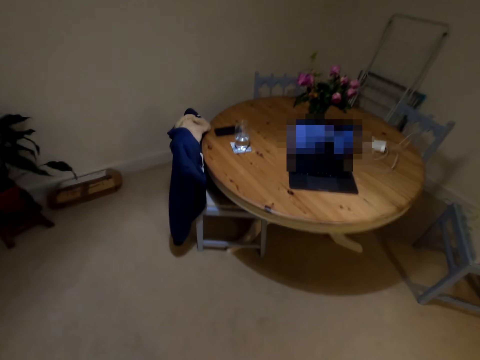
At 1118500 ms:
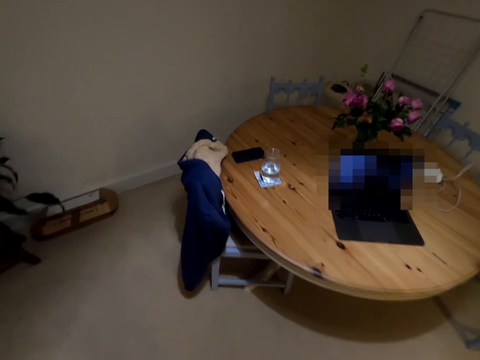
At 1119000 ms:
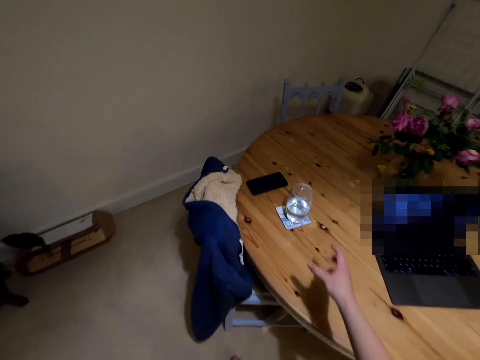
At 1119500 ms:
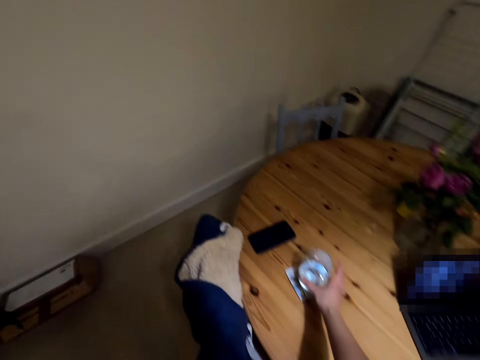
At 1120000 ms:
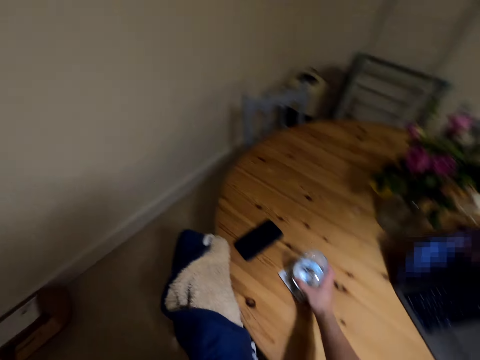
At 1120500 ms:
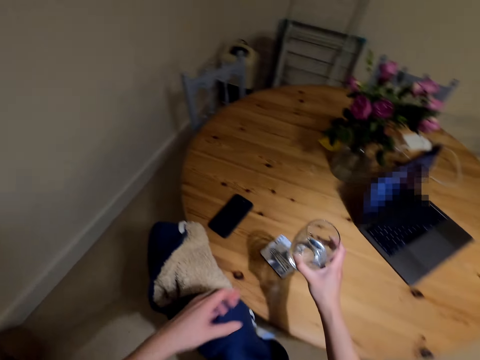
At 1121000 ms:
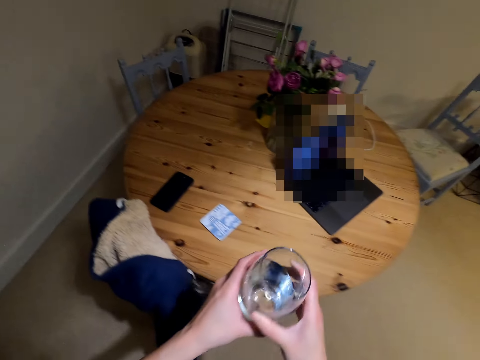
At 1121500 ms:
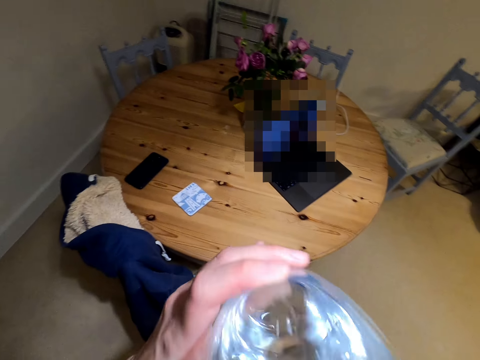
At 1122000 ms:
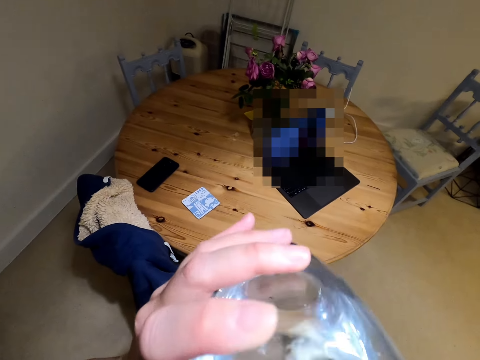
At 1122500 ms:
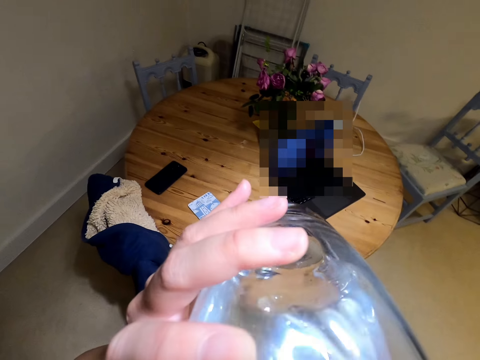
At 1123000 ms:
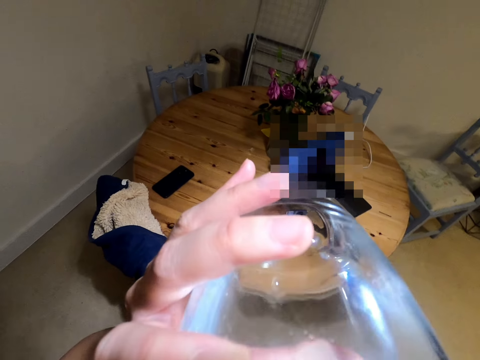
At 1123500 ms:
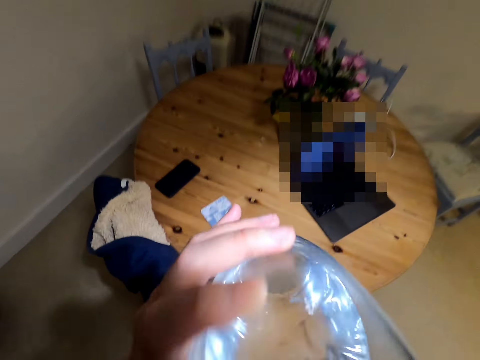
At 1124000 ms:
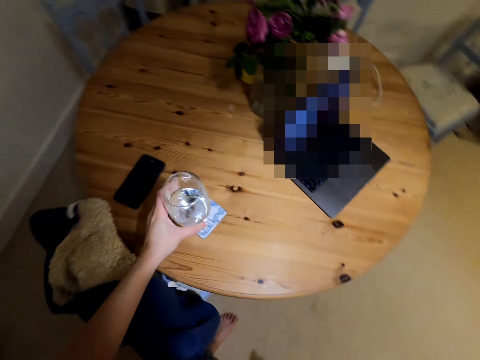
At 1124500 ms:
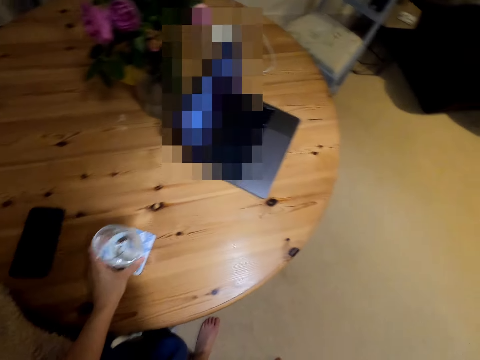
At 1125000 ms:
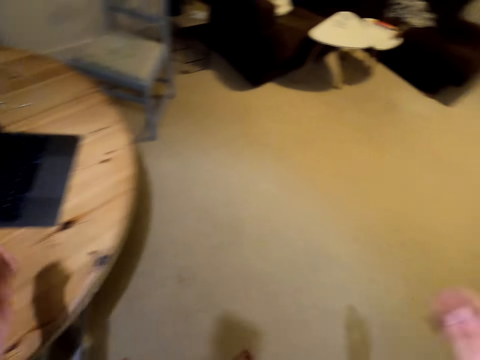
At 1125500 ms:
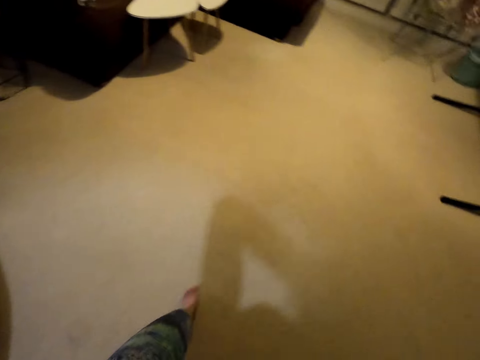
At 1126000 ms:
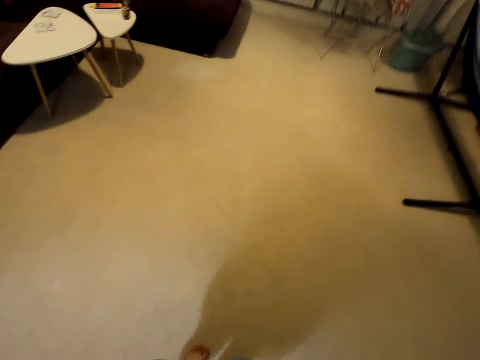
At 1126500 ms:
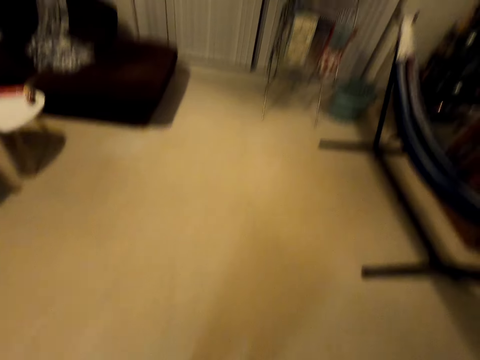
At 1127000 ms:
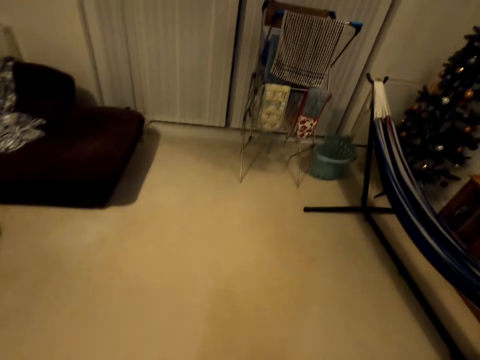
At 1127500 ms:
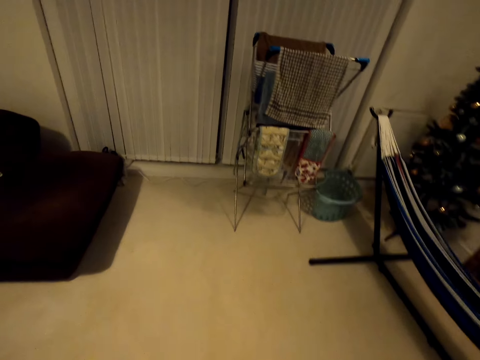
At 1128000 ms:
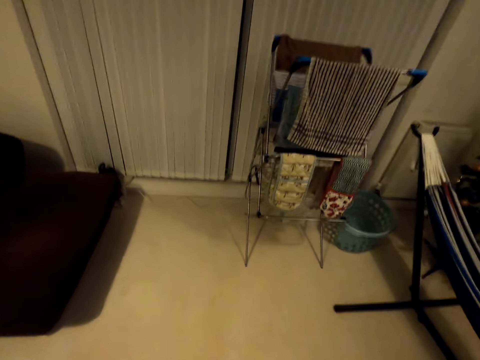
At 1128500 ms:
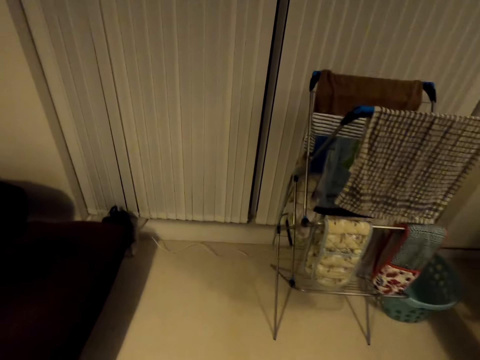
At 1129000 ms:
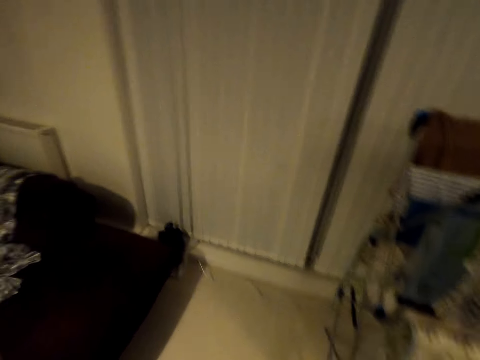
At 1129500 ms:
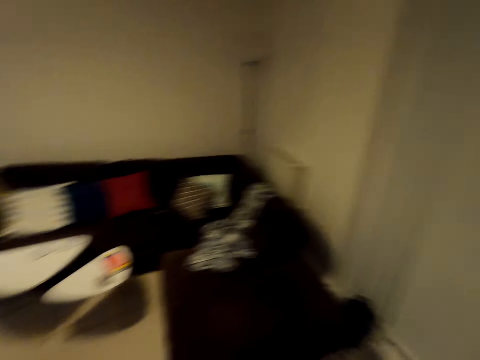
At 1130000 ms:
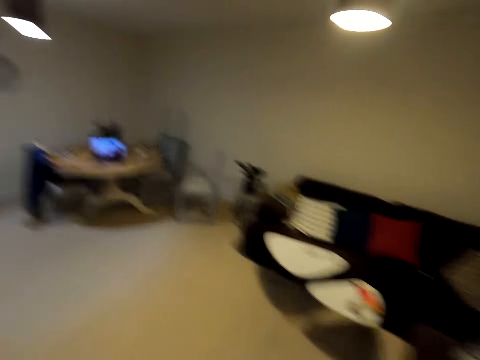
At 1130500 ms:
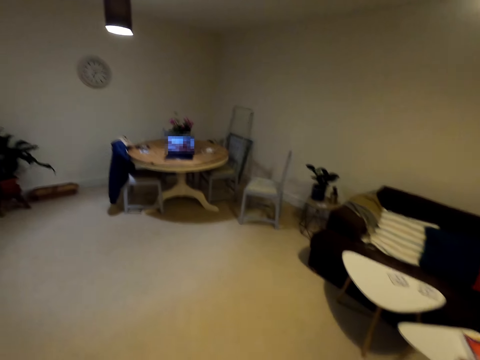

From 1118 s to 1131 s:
The camera wearer stops dancing. They walk to the table. They pick up a glass of water. They drink water from the glass. They place the glass on the table. They walk in the house.

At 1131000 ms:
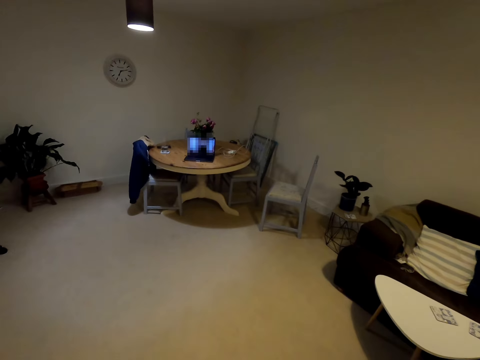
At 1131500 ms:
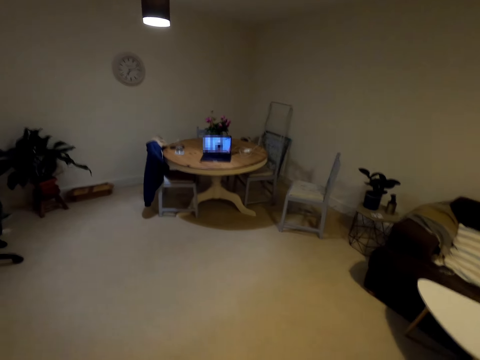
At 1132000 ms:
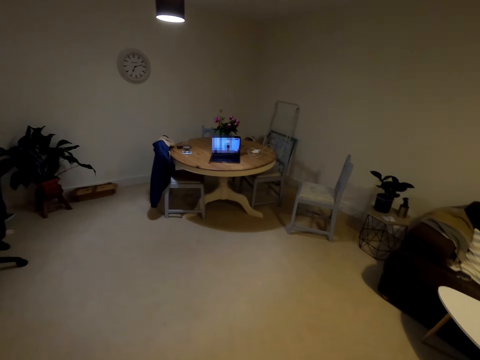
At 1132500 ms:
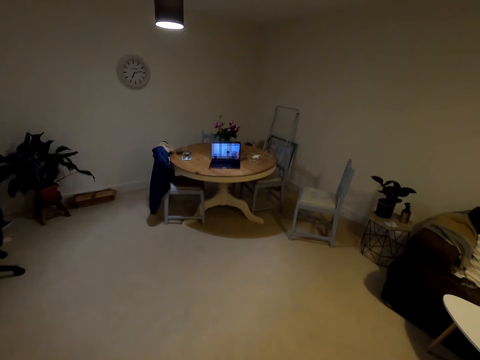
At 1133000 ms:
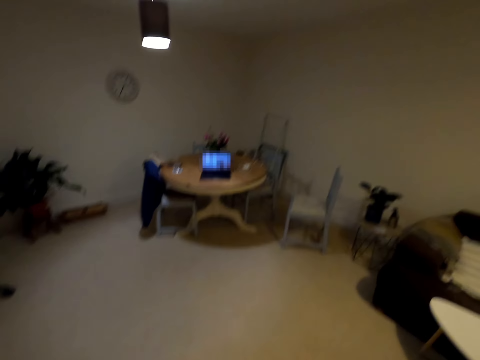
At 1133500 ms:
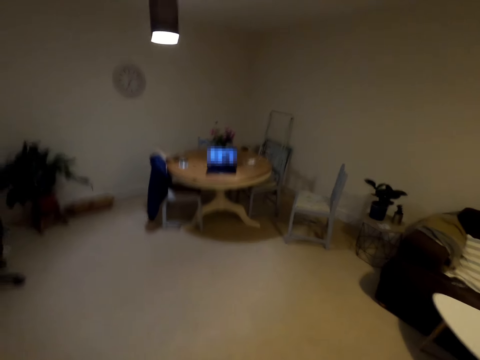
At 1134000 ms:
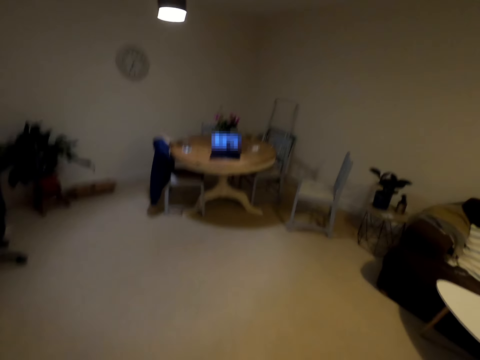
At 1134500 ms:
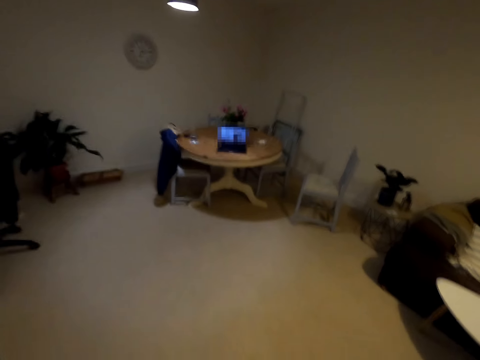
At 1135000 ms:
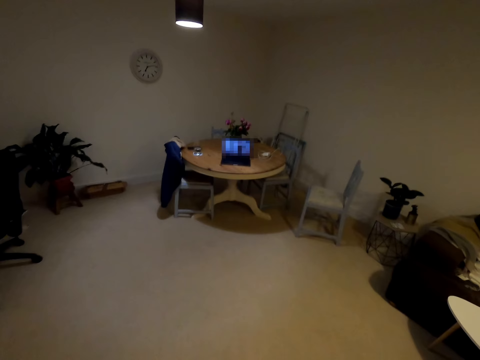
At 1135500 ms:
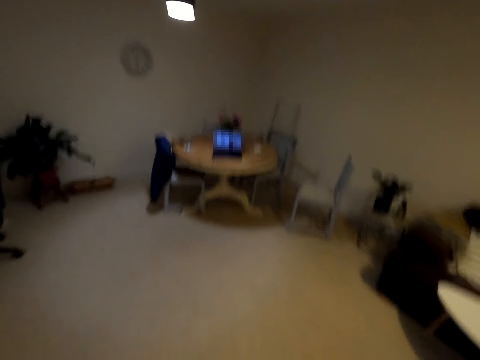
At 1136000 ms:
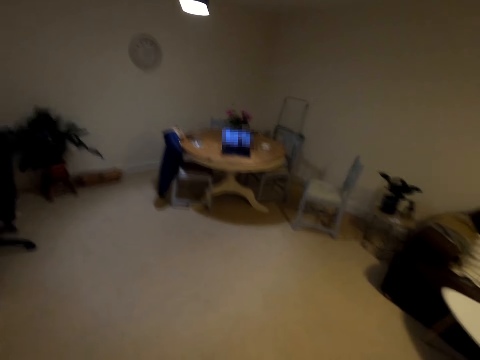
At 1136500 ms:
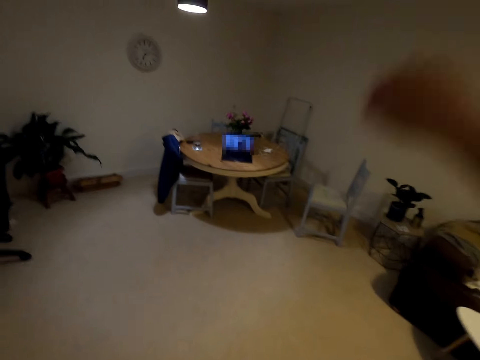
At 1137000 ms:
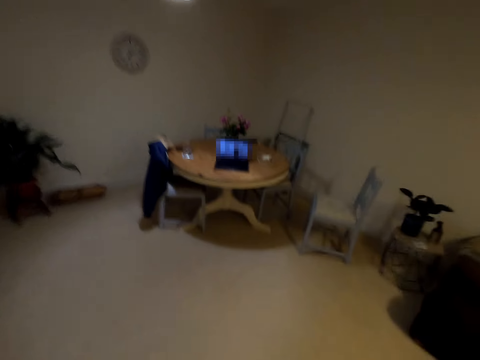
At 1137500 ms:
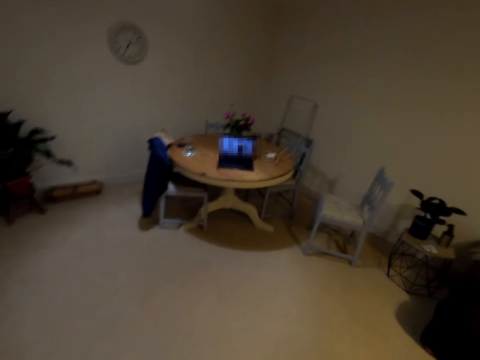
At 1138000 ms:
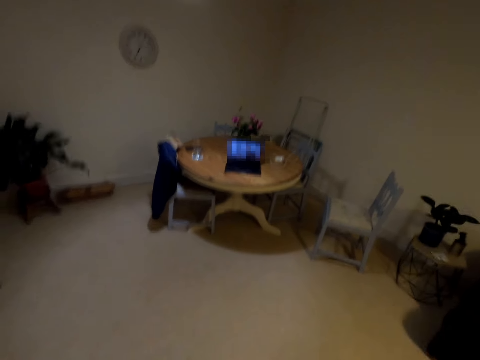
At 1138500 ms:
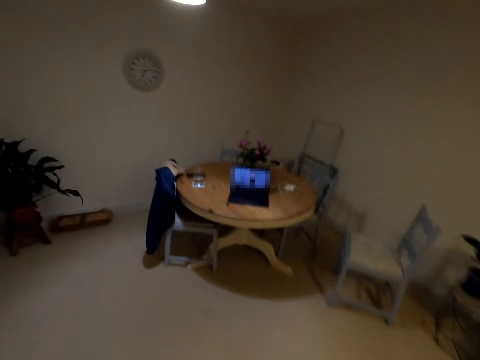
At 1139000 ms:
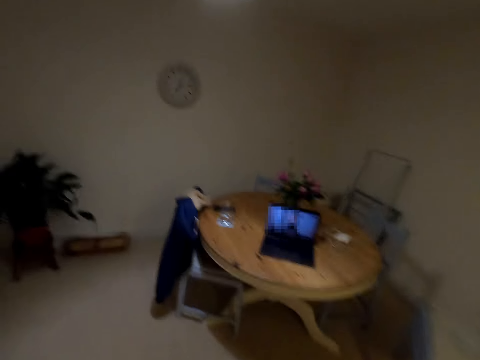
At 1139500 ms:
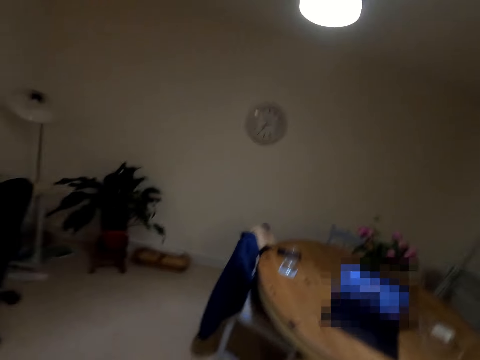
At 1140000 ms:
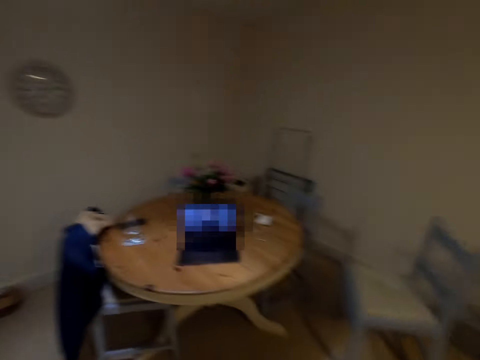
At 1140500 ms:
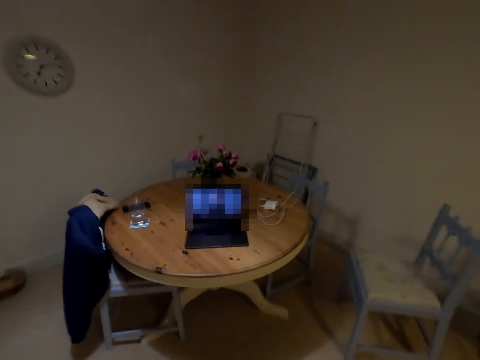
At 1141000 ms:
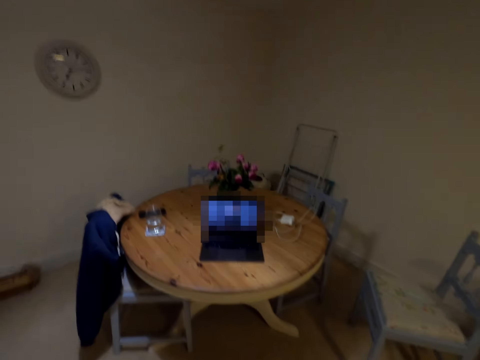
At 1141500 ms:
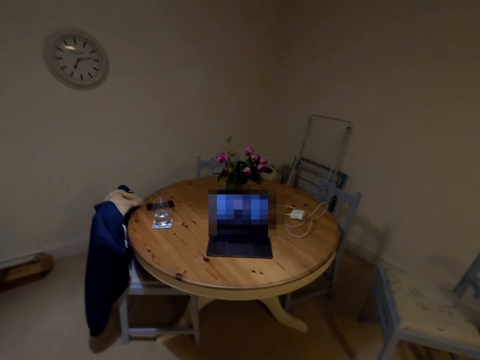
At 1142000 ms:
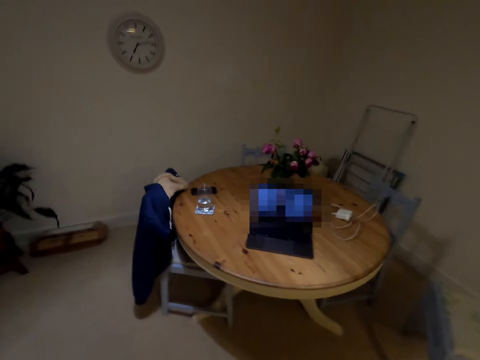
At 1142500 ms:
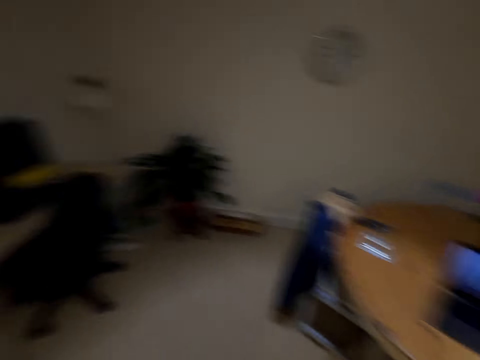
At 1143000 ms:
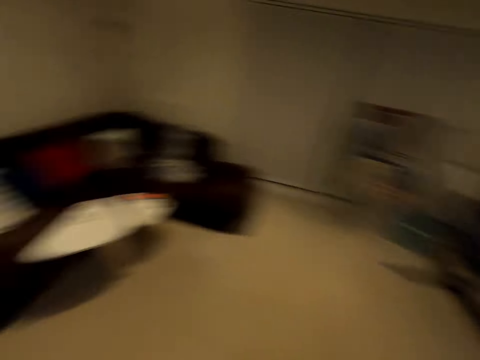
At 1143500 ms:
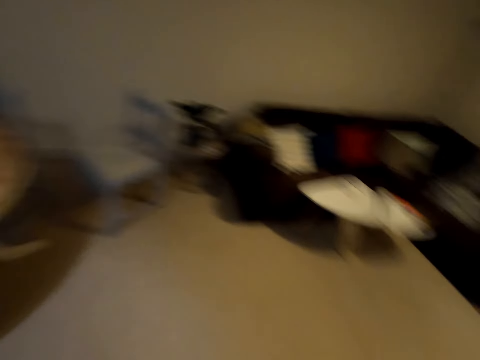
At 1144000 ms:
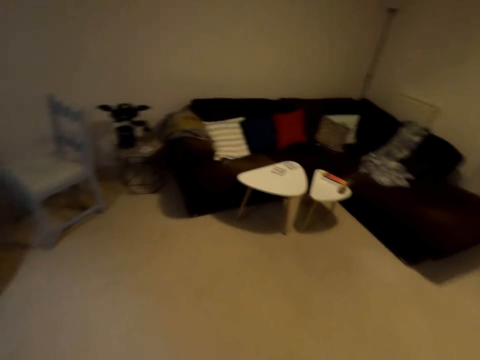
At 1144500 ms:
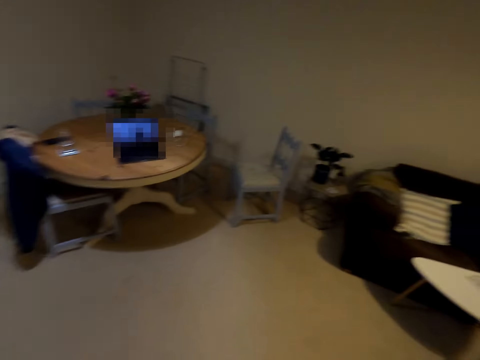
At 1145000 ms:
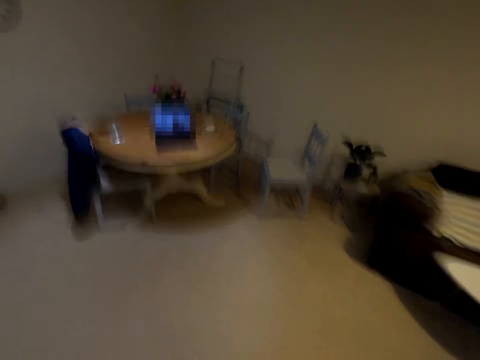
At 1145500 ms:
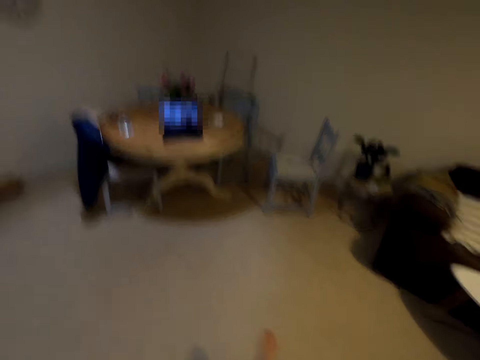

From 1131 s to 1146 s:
The camera wearer dances to a song. They look at the laptop. They dance in the house. They walk to the table. They dance in the house. They look around the house.
